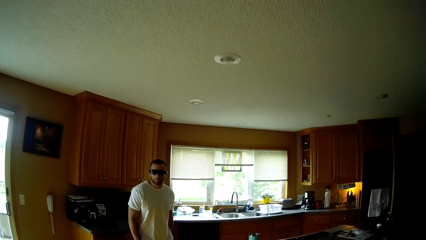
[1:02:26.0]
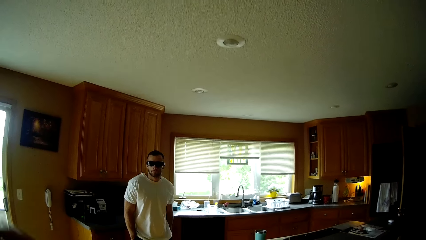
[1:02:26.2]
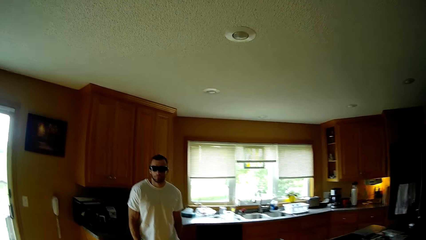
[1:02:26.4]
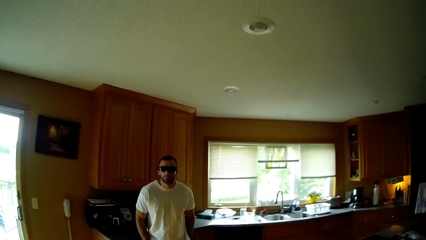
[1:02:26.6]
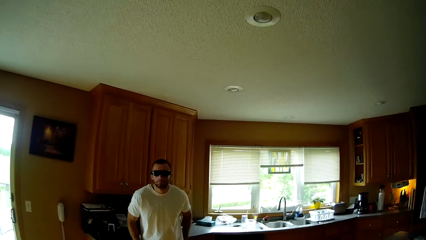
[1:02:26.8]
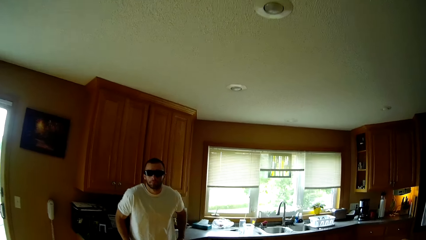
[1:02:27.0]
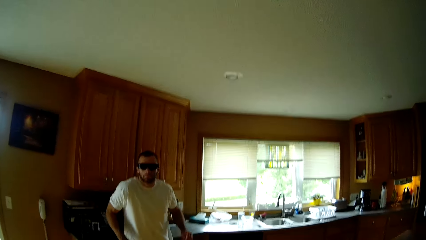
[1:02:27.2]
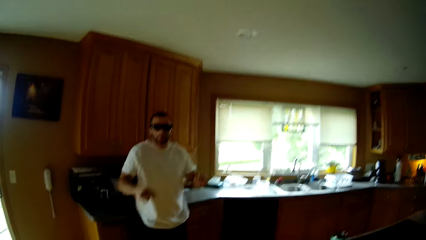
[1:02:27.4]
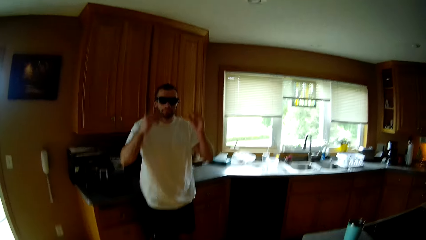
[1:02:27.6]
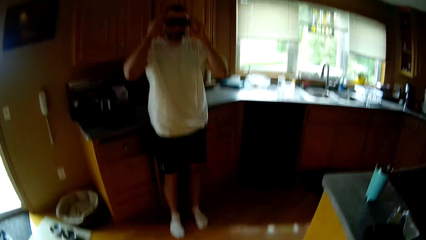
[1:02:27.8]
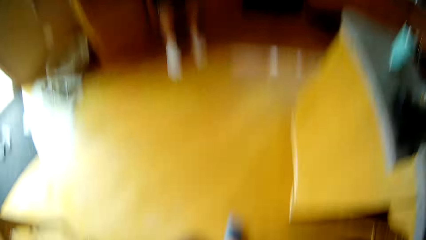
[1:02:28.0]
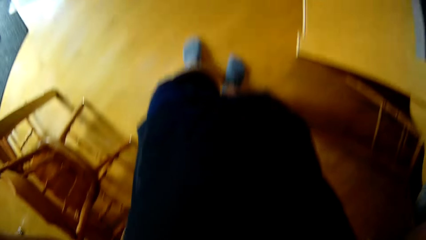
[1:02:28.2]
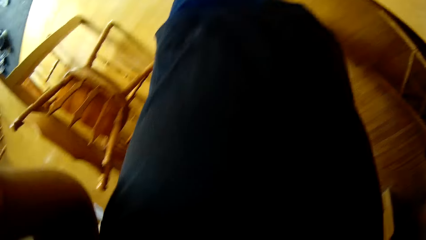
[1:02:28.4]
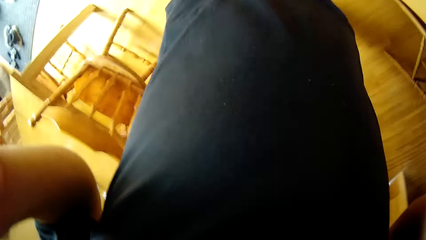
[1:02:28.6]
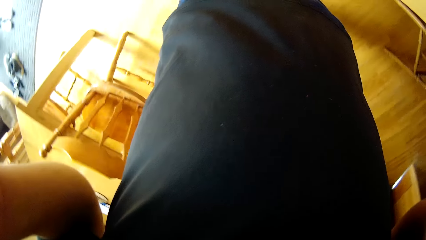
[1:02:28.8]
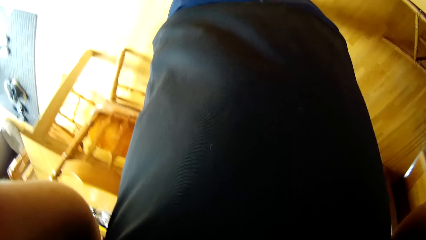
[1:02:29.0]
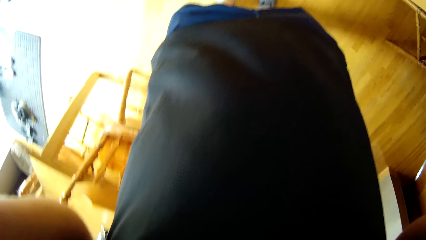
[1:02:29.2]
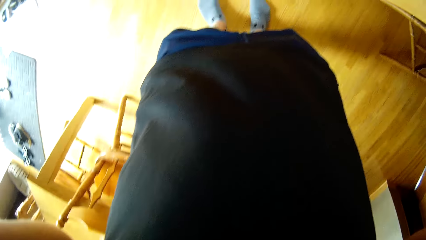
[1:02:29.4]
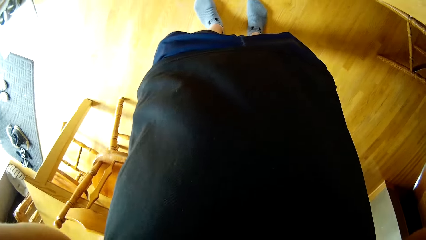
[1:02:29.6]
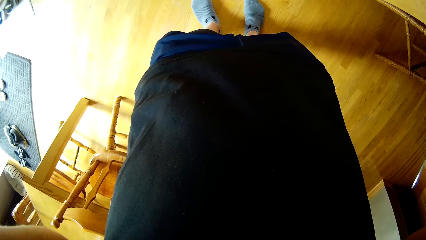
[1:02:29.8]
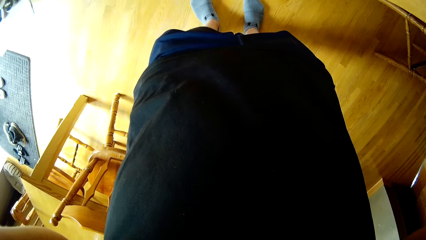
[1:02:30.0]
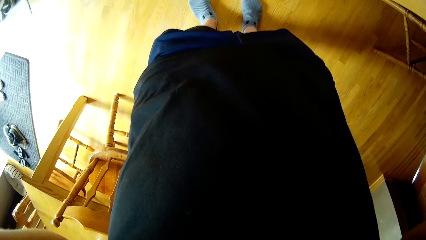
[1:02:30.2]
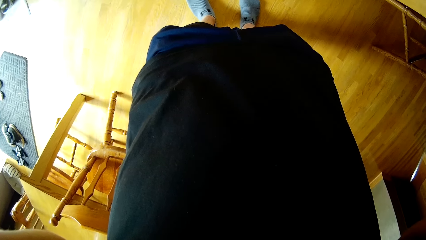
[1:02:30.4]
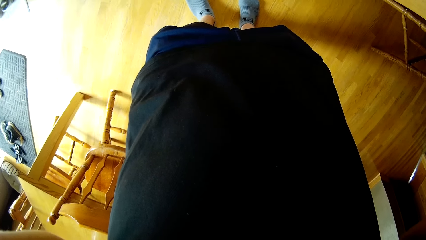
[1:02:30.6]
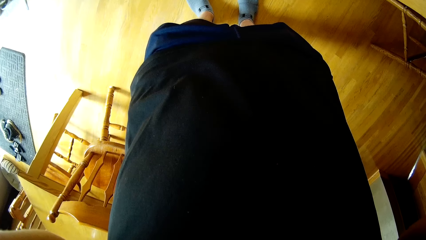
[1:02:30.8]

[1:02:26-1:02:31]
The camera wearer enters the kitchen. He talks to a man. He stares at his t-shirt. He removes the camera glasses.
